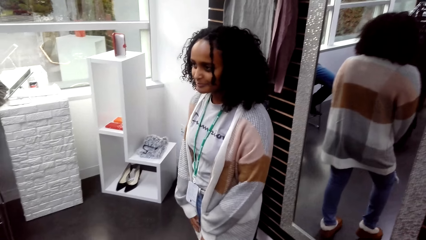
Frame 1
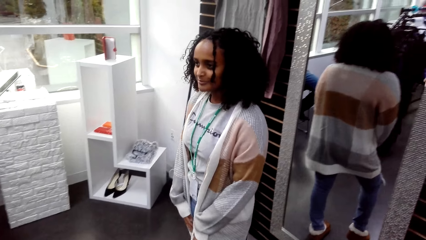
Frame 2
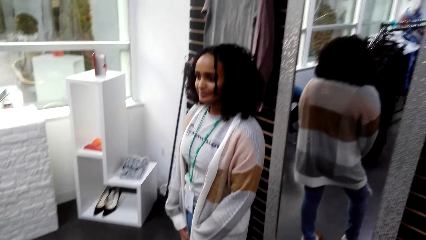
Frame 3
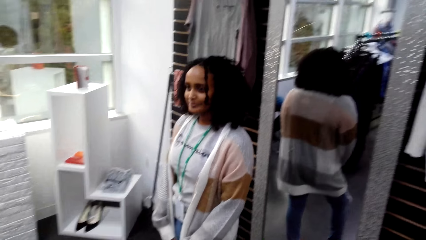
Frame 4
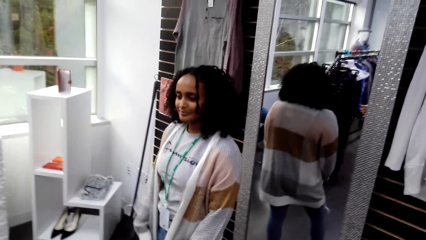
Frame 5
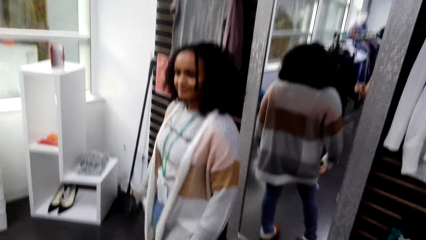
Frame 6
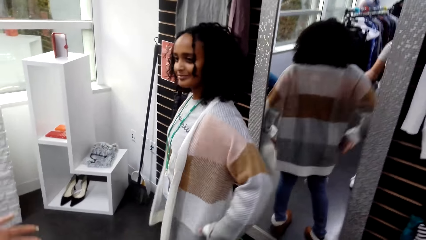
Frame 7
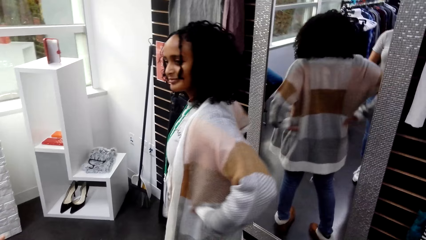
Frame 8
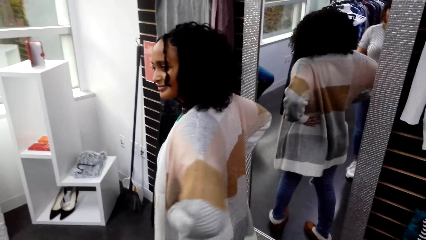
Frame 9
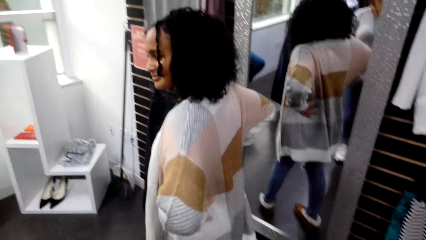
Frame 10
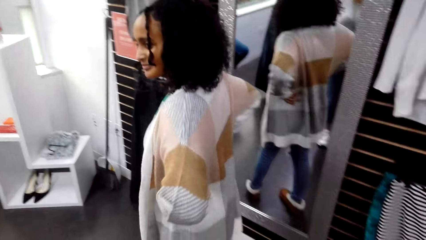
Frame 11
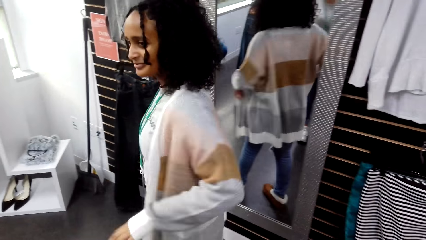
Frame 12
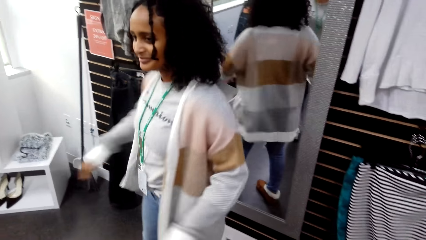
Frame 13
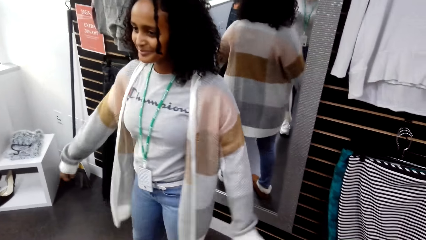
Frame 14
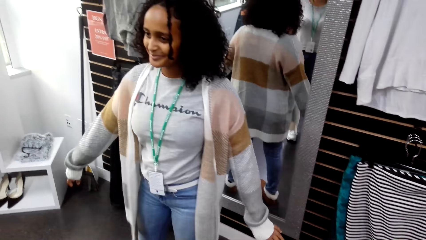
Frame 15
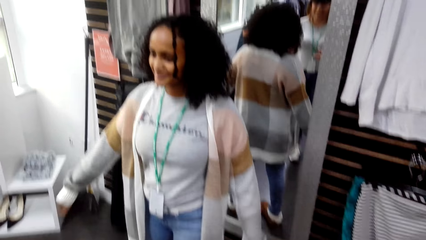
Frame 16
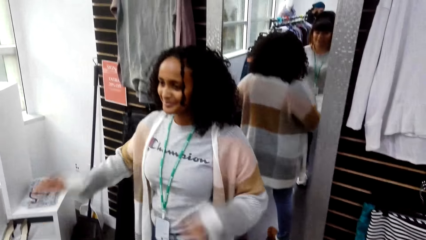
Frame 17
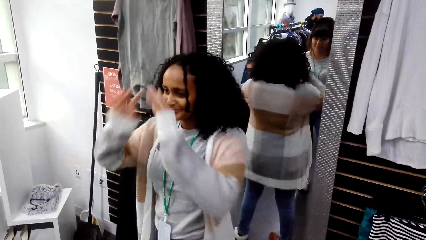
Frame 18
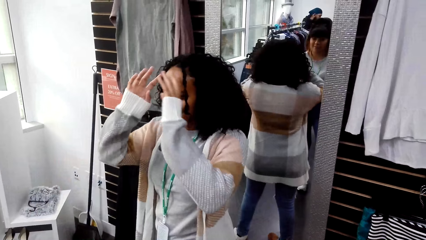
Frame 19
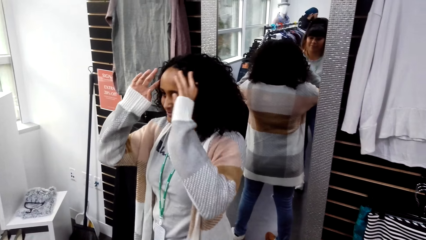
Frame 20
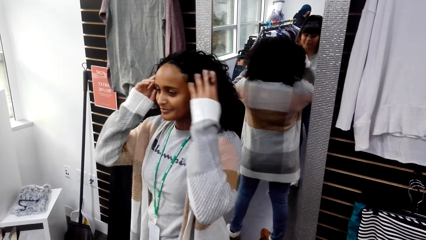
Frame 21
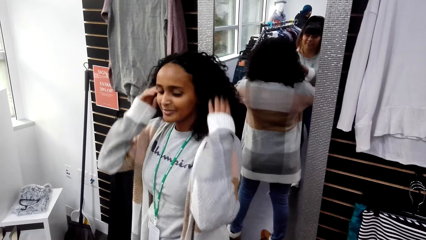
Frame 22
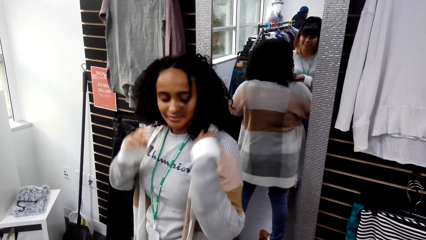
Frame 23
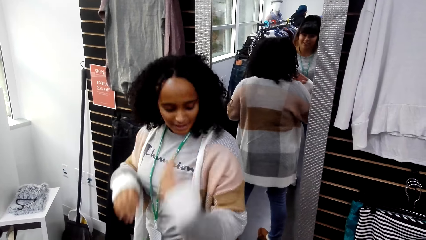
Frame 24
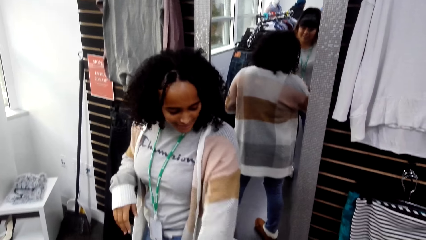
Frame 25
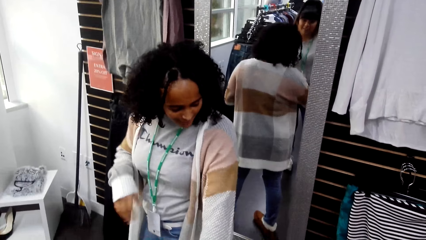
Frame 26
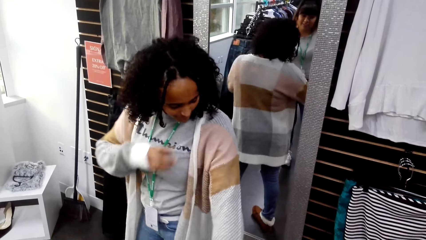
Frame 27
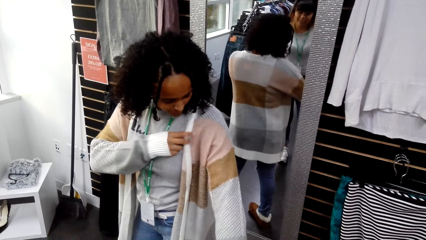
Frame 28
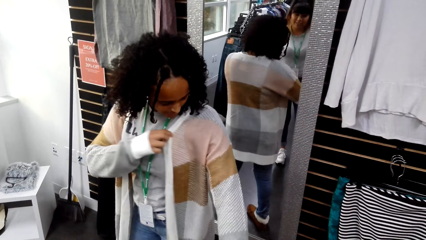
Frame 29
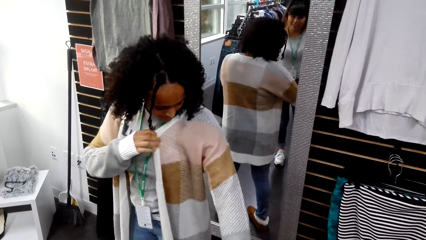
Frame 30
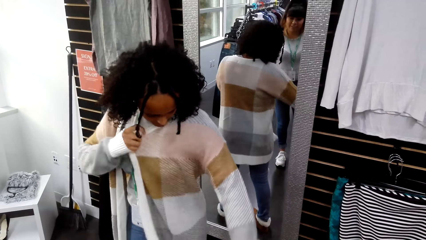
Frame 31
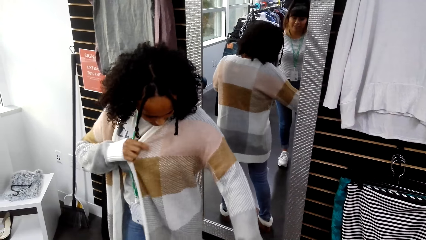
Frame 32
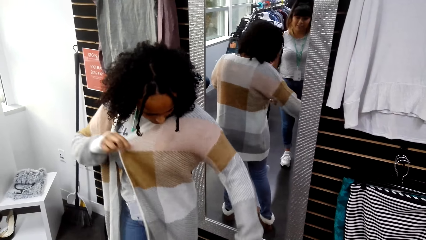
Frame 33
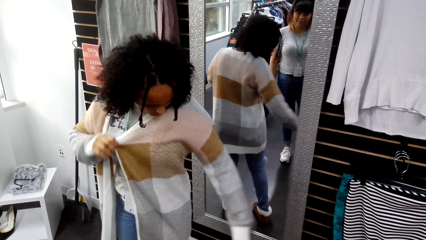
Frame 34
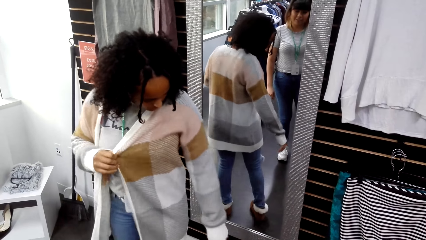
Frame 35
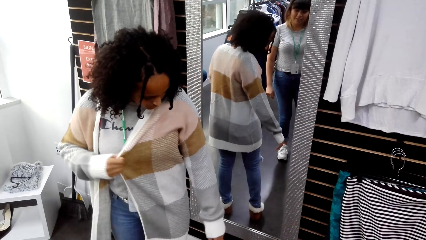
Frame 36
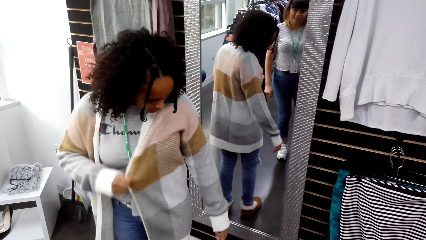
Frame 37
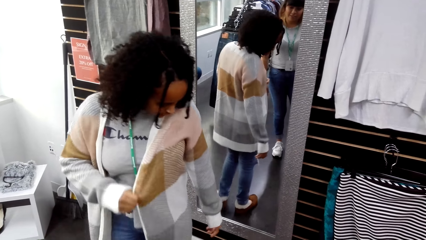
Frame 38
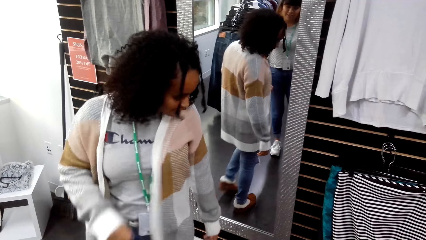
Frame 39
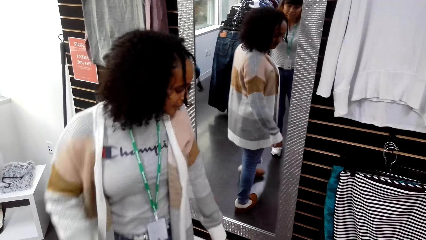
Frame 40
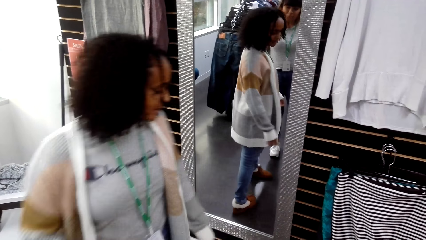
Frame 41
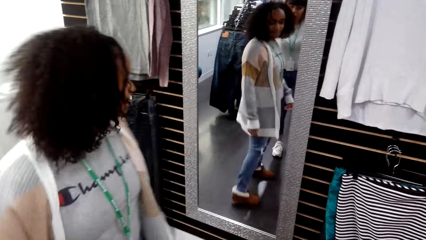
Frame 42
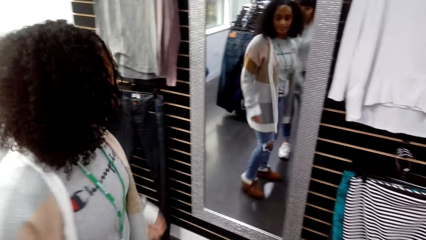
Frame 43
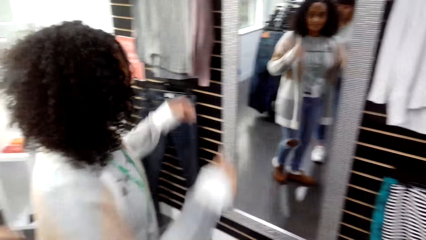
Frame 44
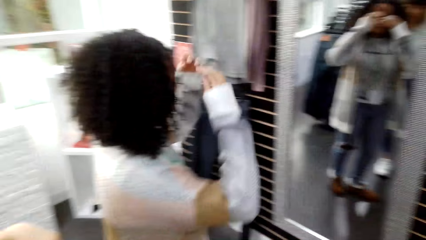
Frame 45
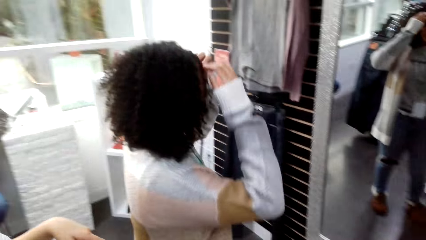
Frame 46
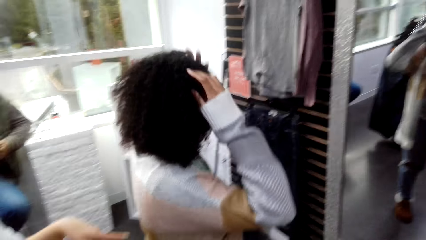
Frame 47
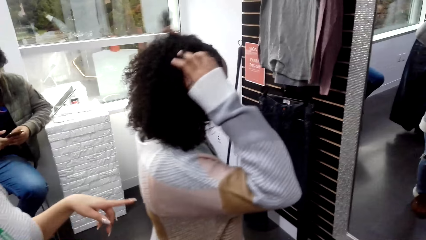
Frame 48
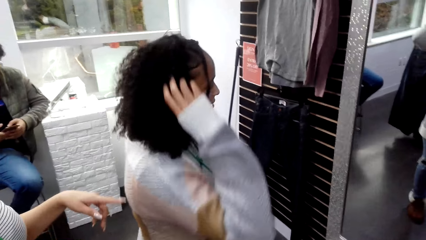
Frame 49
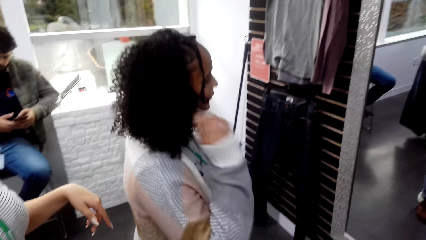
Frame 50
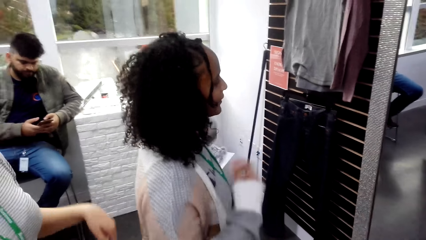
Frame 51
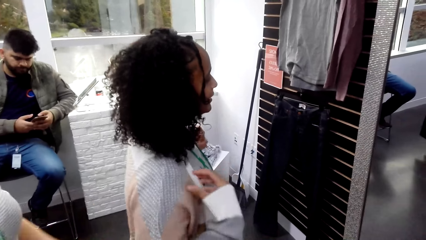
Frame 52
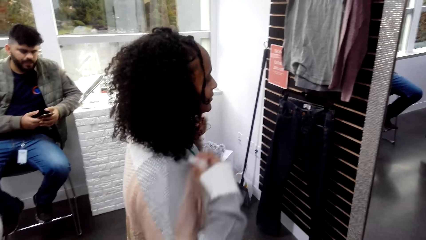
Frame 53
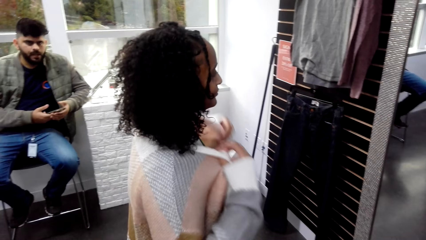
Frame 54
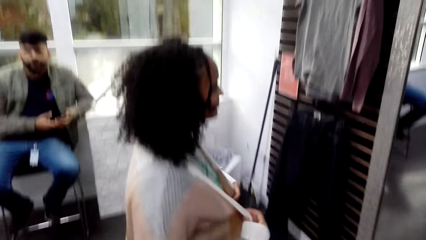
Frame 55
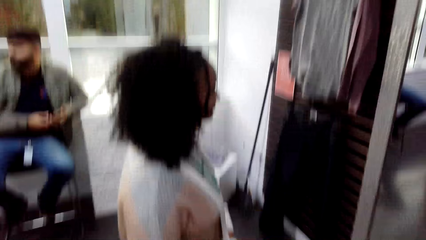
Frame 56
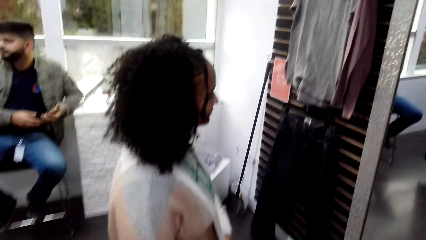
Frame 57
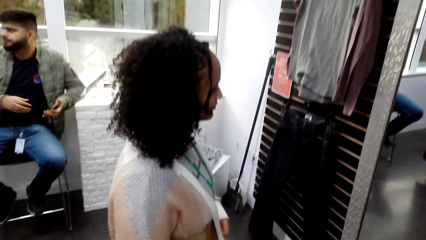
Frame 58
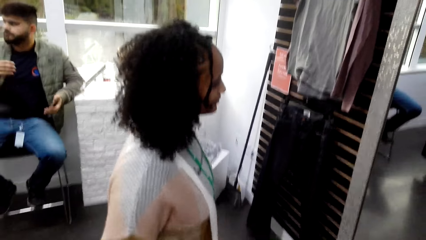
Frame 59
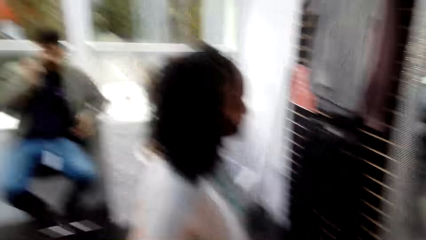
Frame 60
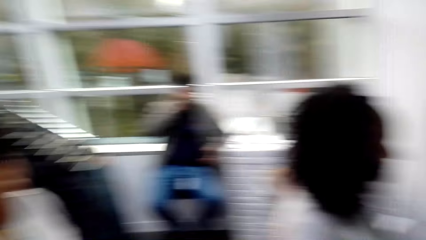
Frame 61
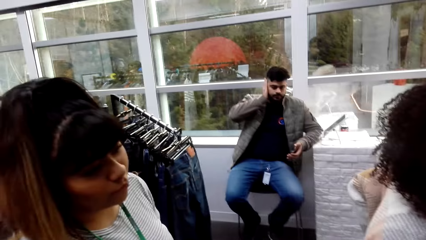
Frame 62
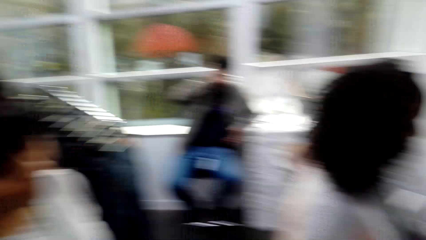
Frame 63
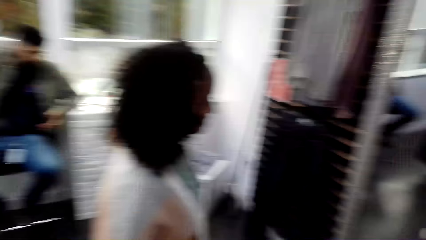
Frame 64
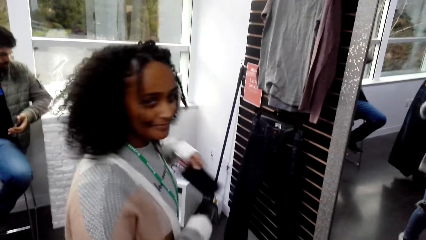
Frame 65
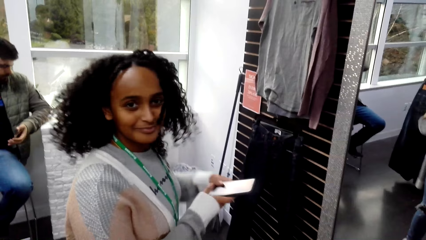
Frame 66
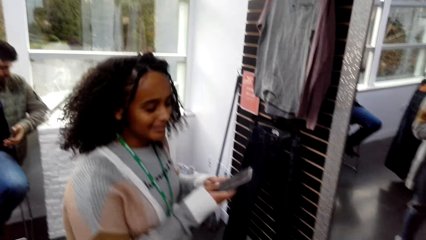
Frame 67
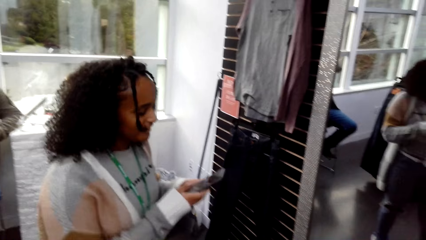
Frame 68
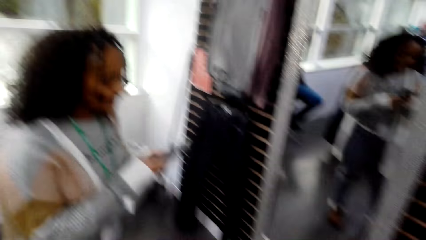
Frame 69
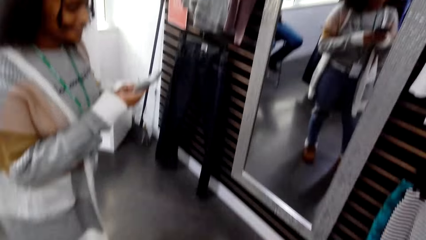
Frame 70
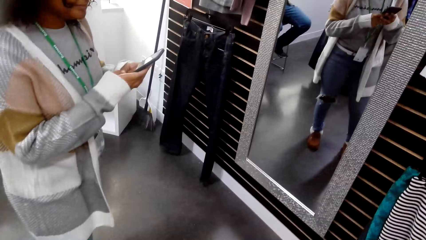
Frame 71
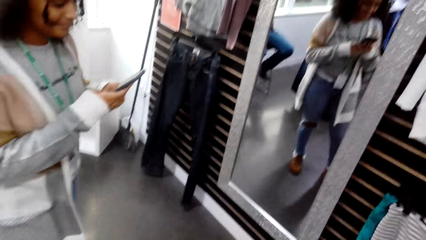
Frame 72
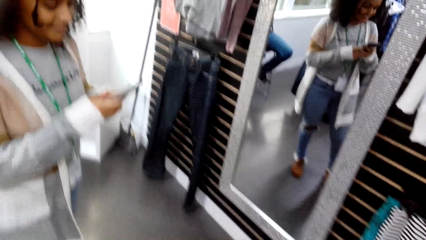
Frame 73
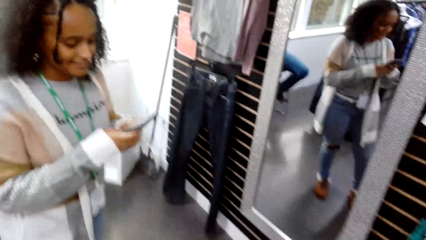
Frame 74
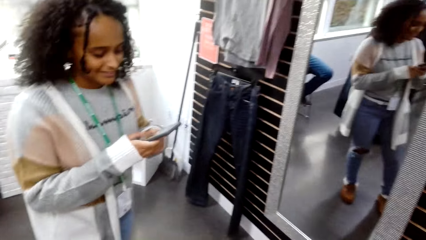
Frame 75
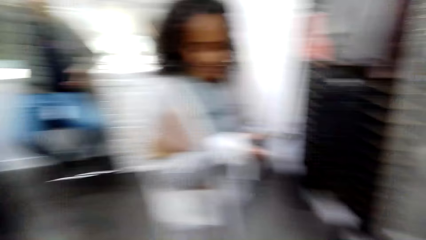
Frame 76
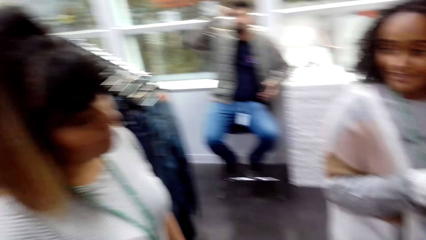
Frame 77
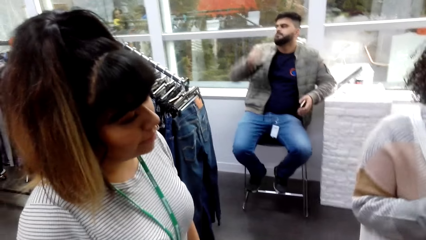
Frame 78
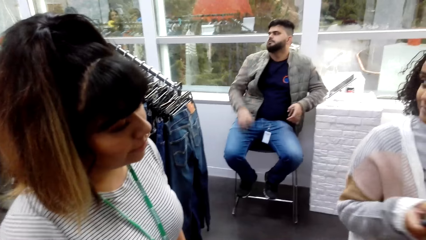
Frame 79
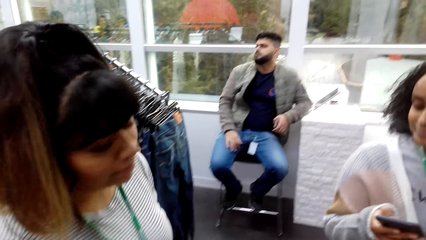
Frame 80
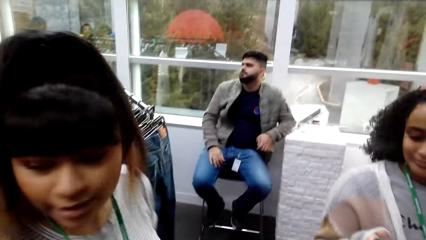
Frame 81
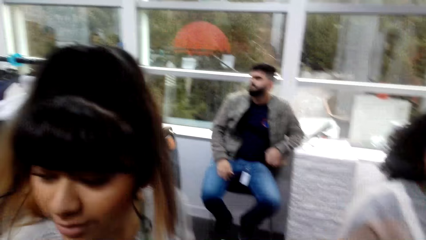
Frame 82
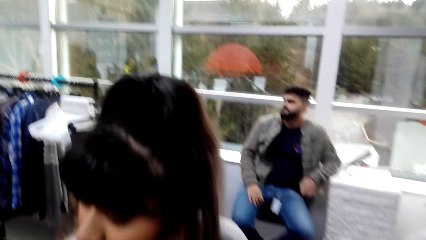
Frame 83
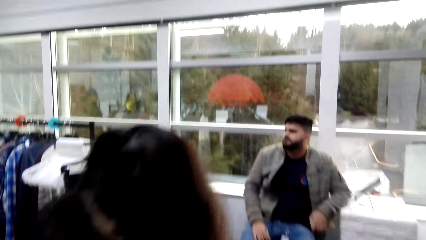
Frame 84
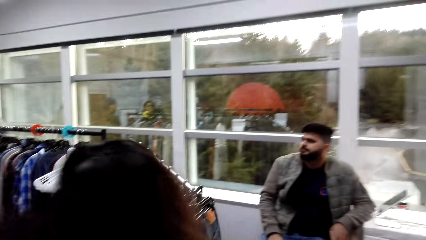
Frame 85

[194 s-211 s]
A woman poses. The woman adjusts hair. The woman adjusts a sweater. The woman looks at the cloth. The woman turns towards a mirror. The woman adjusts hair. The woman adjusts the sweater. The woman adjusts a phone. The woman operates the phone.
